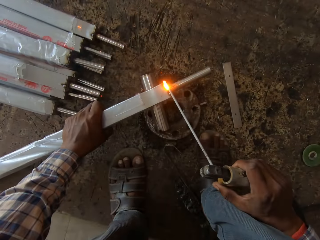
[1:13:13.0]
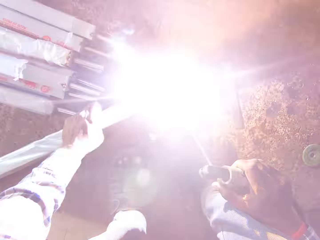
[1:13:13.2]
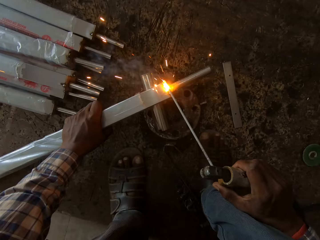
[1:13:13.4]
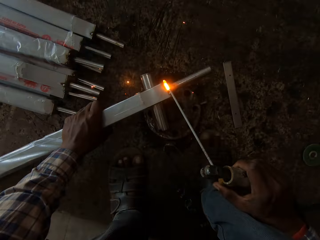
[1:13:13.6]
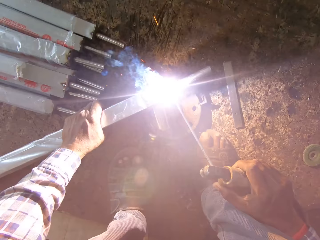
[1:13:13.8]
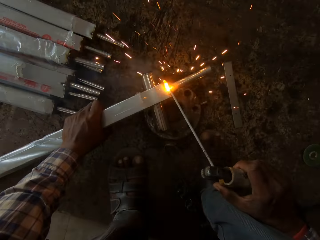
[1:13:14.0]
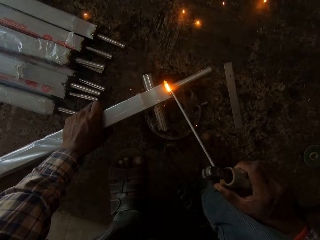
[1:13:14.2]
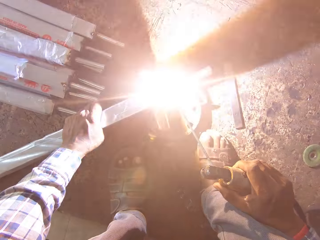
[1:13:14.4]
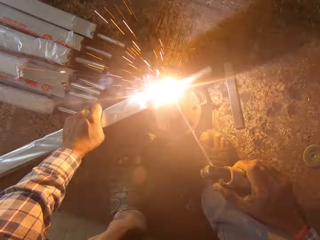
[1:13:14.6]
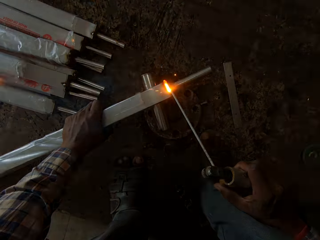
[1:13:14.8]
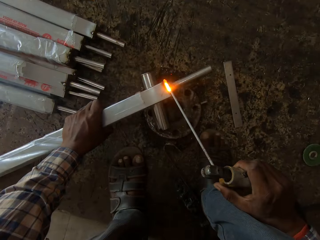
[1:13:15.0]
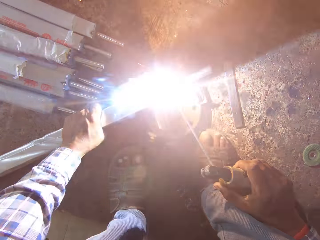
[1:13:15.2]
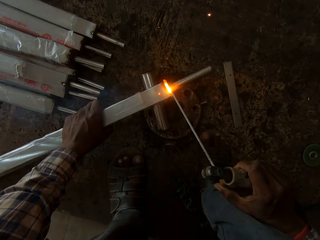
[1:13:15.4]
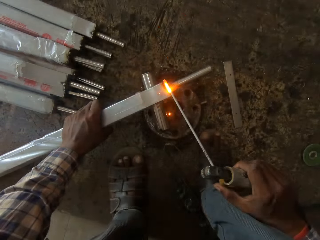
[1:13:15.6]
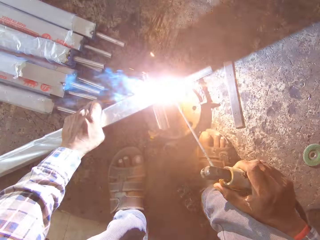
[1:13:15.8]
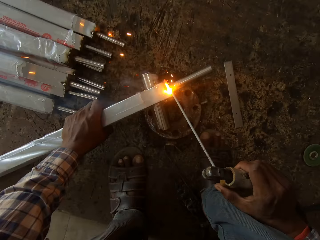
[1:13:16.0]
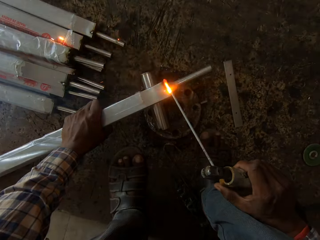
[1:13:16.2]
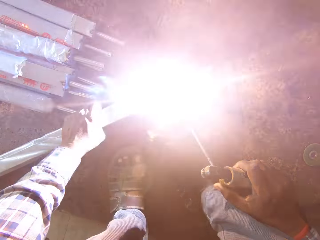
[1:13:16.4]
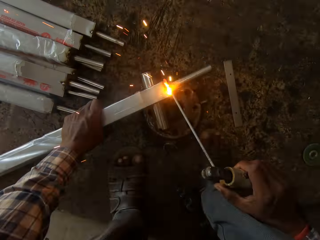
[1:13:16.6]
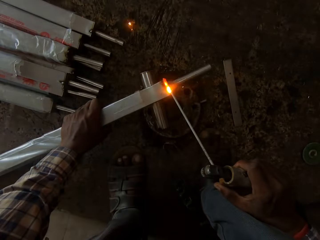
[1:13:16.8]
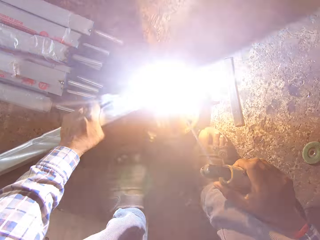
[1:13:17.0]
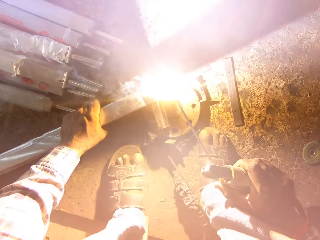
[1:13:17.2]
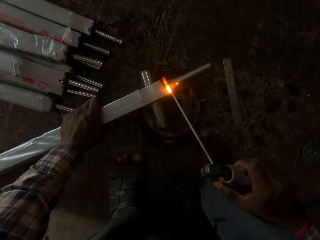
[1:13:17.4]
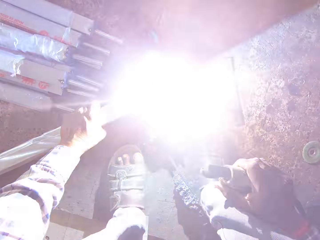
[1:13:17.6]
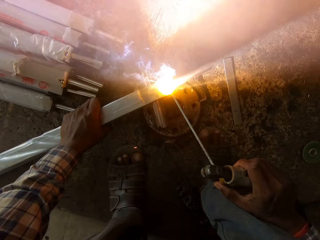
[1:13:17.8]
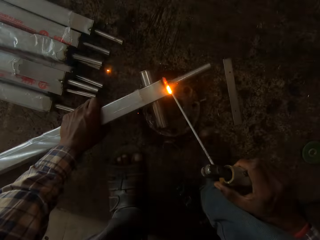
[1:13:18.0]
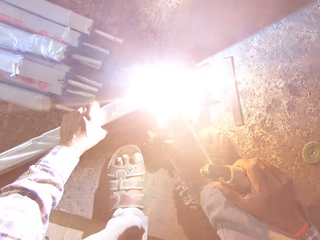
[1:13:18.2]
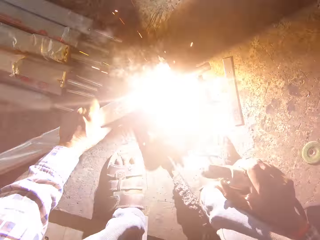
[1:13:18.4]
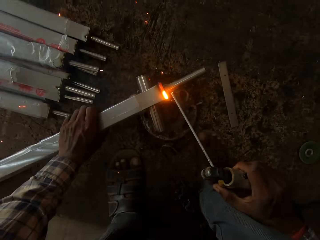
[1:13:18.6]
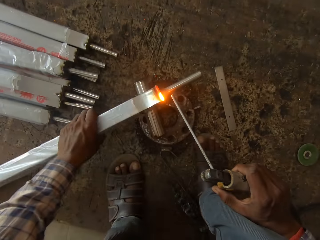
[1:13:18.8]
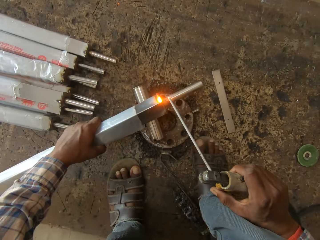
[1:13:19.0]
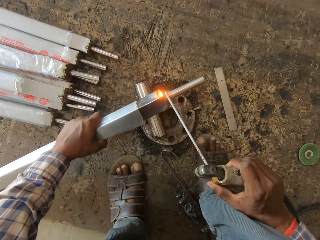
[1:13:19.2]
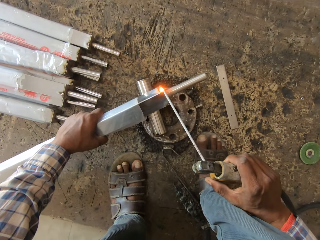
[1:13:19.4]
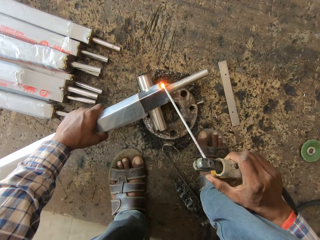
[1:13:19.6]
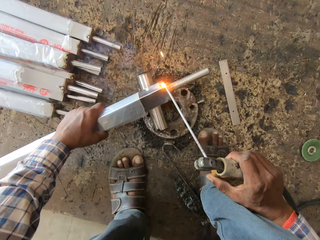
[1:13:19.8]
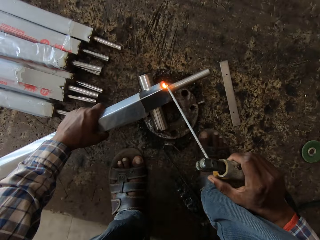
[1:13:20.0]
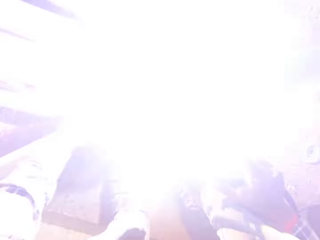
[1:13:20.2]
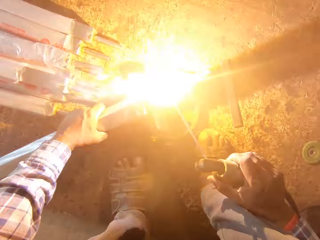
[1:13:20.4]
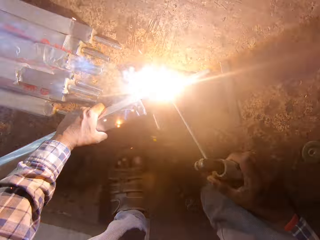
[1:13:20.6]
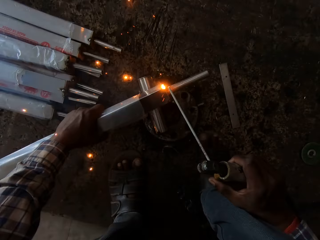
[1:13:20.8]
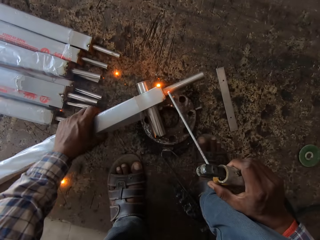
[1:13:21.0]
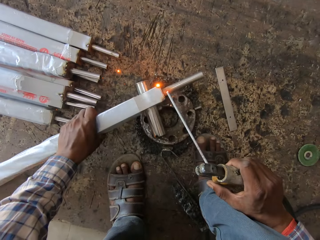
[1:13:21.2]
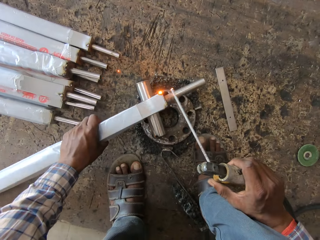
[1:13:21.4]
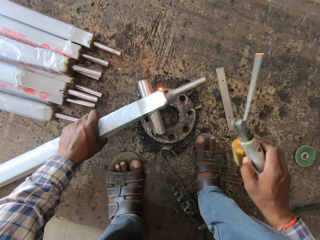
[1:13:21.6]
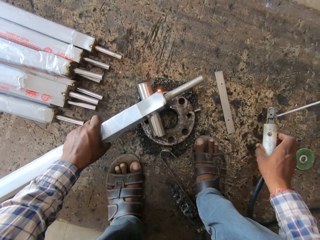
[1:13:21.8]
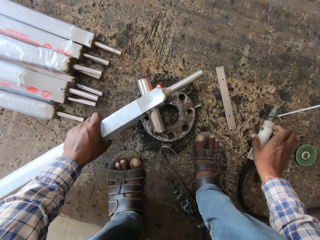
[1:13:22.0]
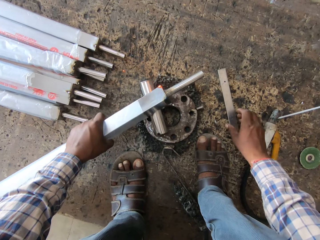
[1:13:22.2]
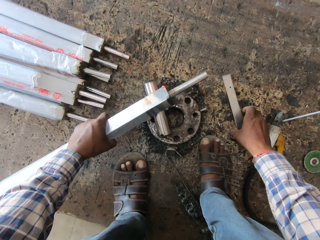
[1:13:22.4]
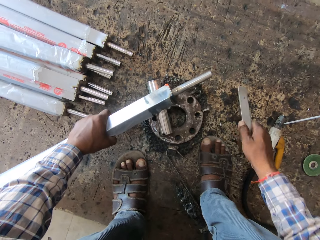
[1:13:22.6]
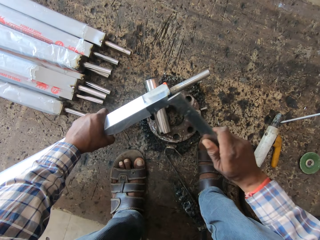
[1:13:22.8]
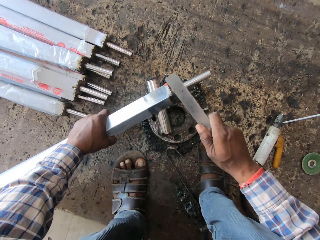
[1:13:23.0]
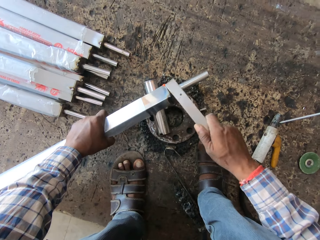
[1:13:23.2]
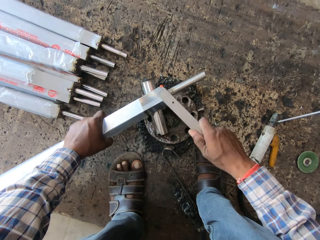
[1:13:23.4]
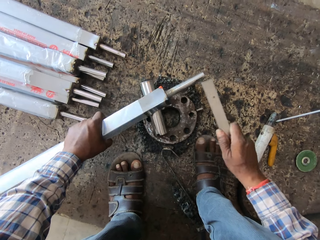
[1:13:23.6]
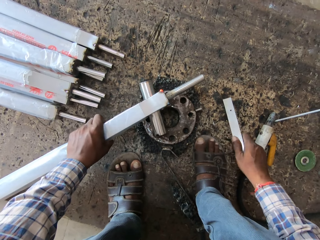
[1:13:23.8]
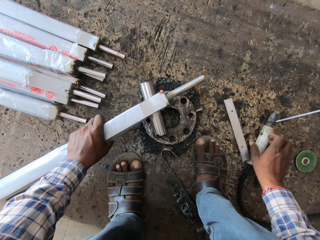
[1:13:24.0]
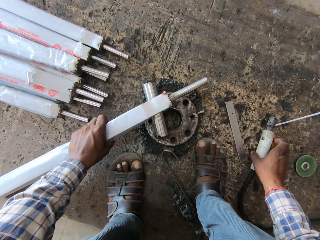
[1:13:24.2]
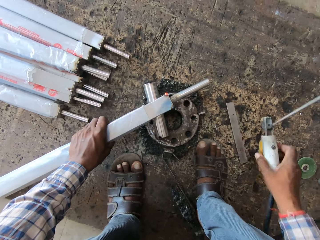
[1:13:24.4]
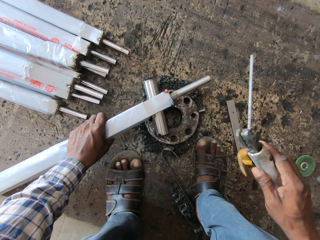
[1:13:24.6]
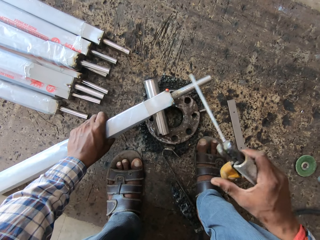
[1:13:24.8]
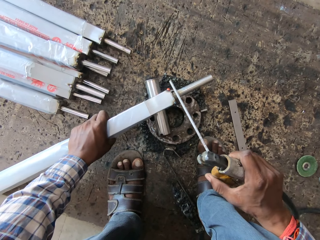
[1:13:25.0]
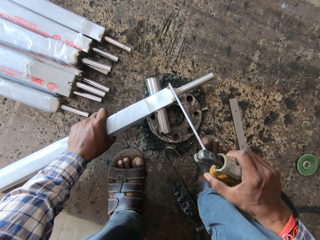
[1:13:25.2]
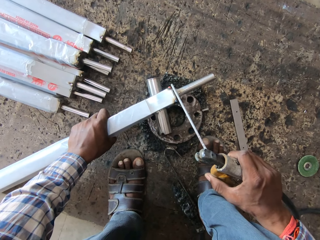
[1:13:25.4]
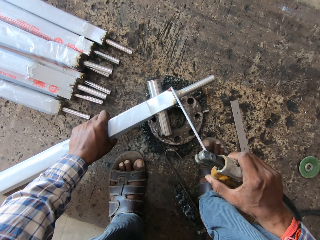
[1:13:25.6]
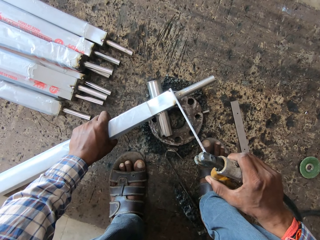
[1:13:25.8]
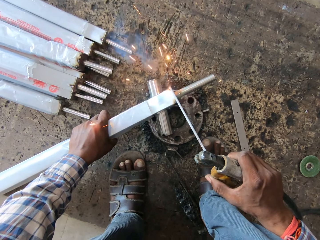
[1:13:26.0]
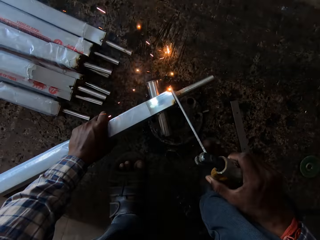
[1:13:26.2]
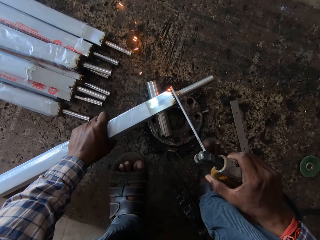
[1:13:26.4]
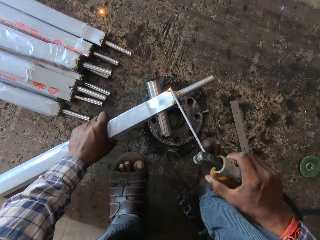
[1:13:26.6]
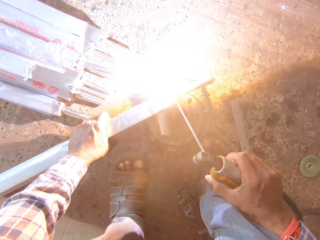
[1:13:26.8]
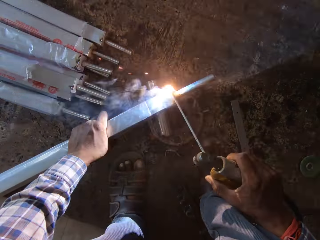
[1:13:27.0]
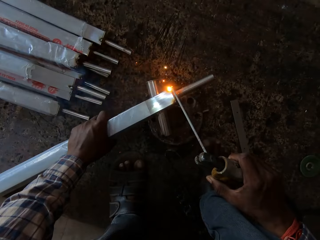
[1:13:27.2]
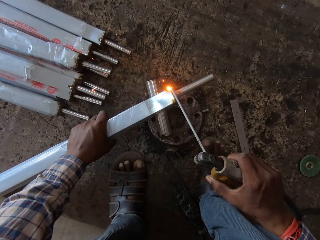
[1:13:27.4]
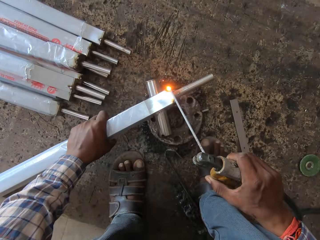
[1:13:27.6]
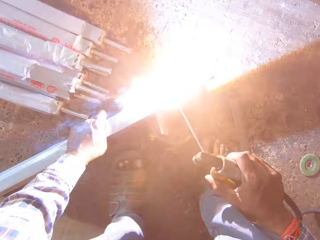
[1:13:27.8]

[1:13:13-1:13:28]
The camera wearer turns the aluminum. He welds the aluminum with the welding machine. He places the blowtorch on the workshop board with his right hand. He picks the mini steel or welding file from the workshop board with his right hand. He picks the welding machine on the floor. He hits the mini steel on the aluminum rod with his right hand. He drops the mini steel on the workshop board with his right hand. He picks the blowtorch from the workshop board with his right hand. He welds the edge of the aluminum rod with the blowtorch in his right hand.

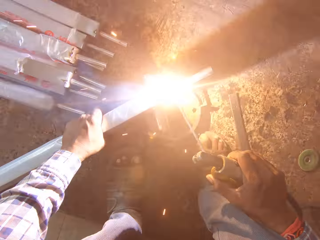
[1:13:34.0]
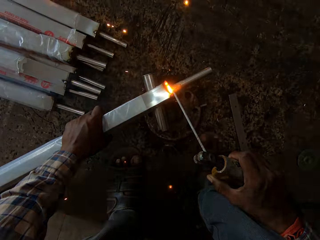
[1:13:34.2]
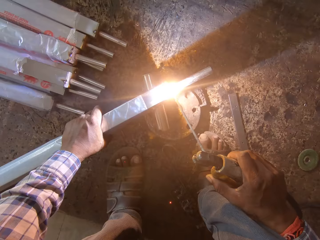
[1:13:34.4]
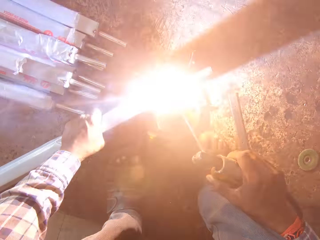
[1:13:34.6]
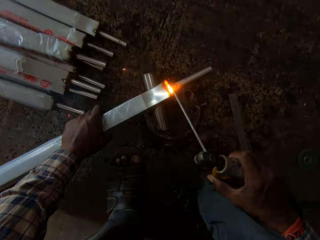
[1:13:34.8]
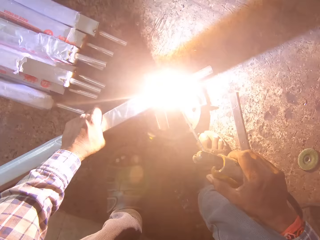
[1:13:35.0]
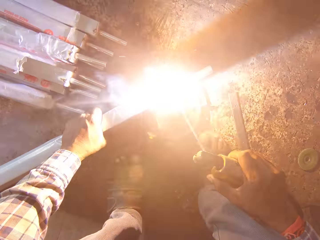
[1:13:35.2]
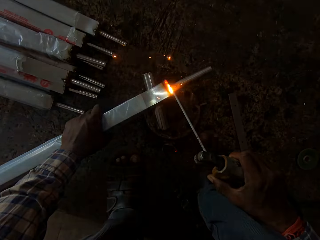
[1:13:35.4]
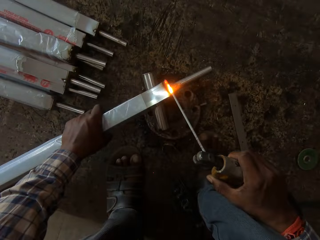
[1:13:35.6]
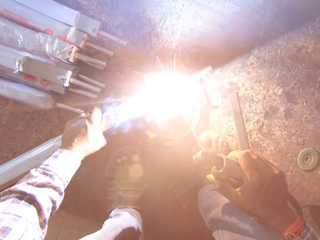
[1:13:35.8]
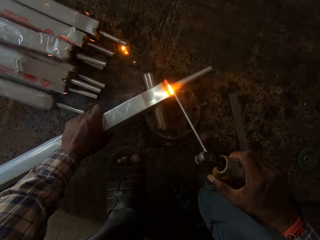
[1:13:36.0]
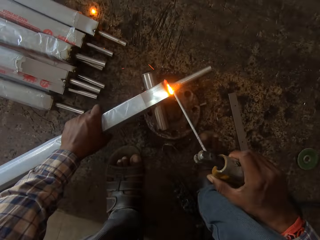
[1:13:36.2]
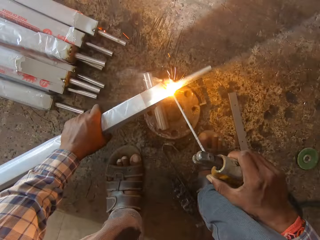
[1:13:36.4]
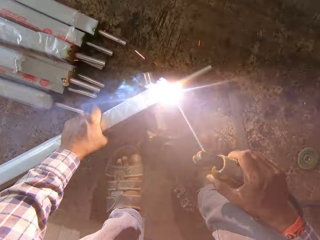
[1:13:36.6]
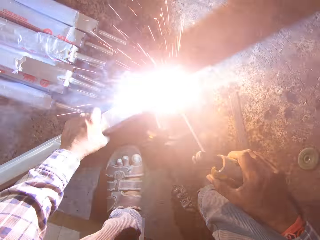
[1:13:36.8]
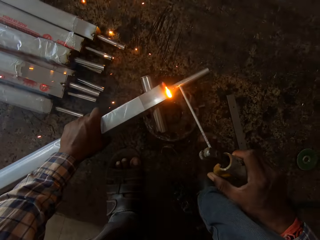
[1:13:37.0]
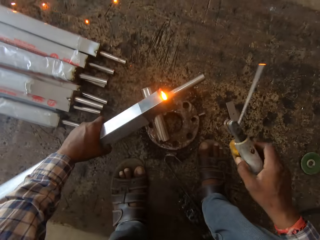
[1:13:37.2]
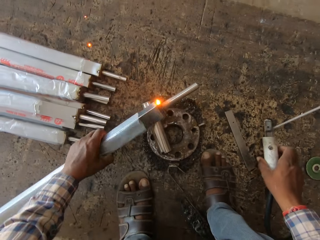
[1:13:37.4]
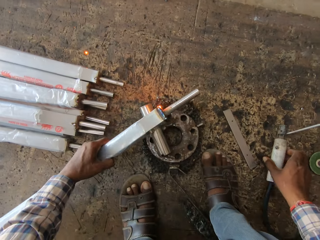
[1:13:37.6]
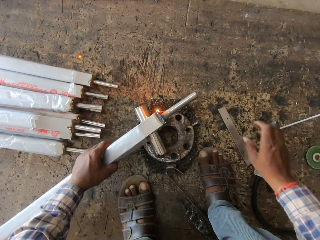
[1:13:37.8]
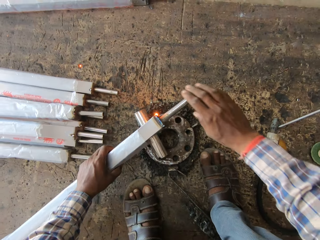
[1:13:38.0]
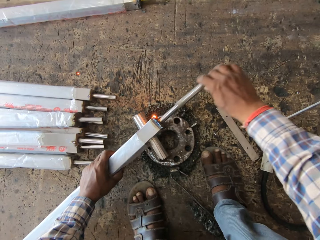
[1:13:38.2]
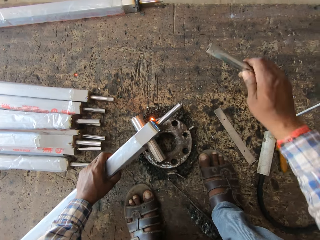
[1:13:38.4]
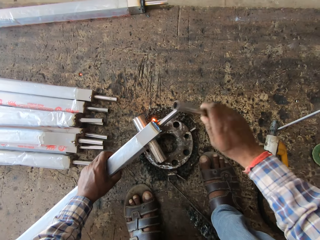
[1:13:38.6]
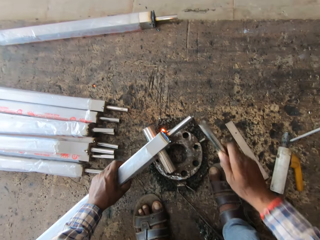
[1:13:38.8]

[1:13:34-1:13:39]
The camera wearer turns the aluminum. He places the blowtorch on the workshop board with his right hand. He drops the welding file on the floor. He removes the cylindrical iron from the edge of the aluminum rod with his right hand.
